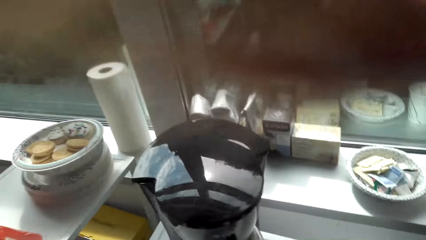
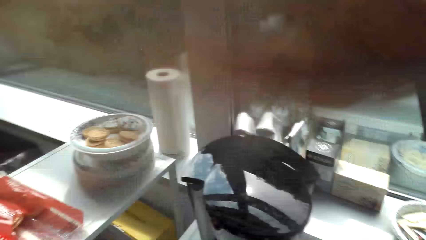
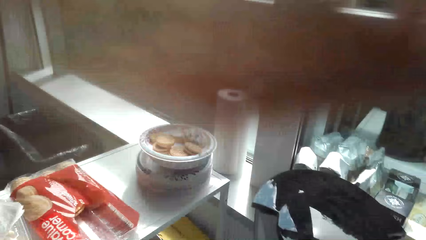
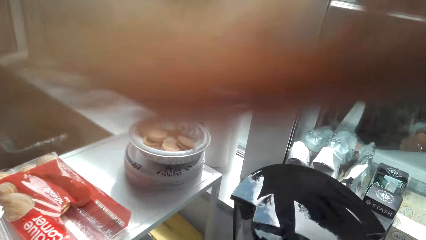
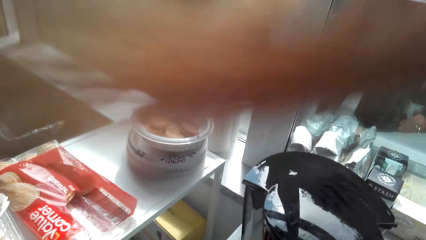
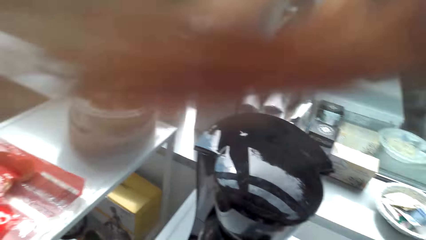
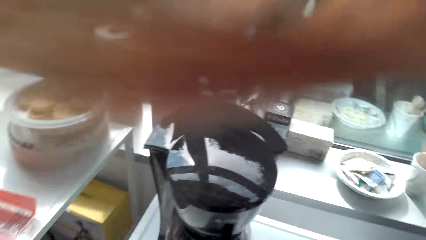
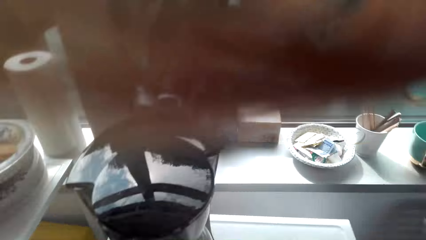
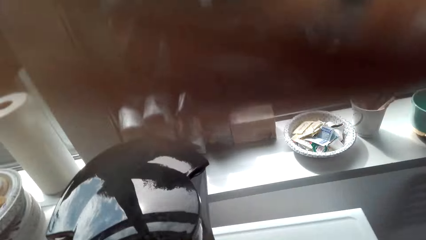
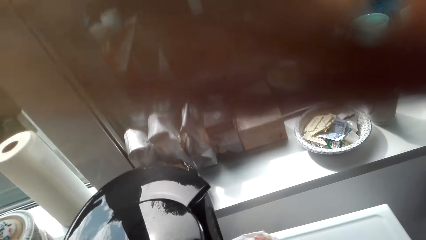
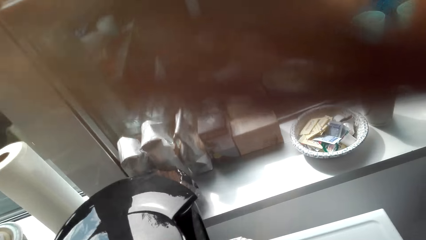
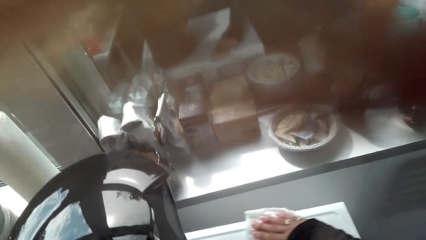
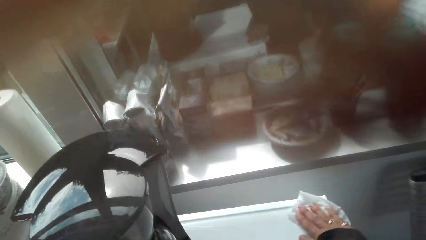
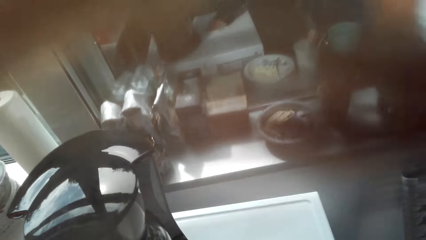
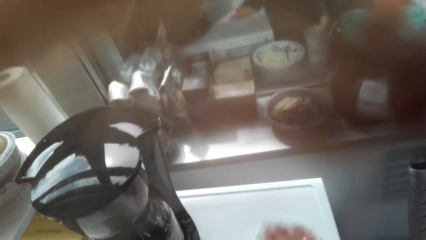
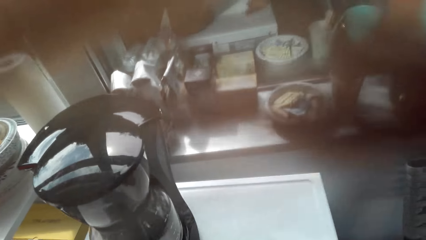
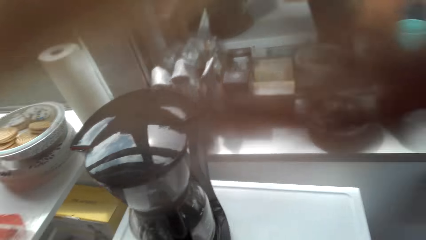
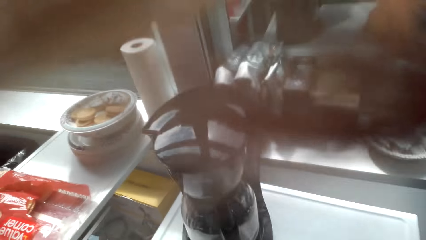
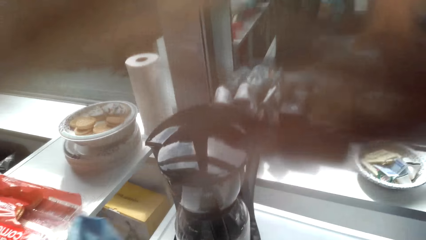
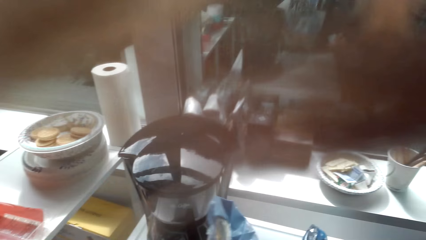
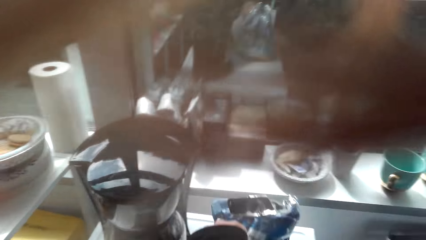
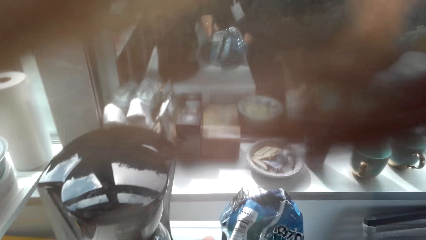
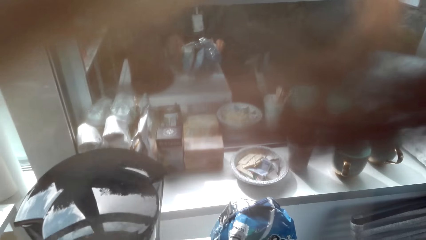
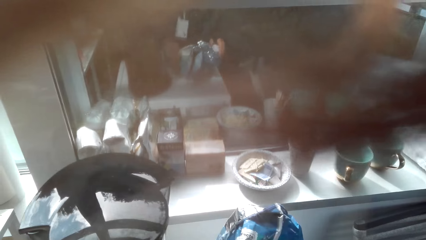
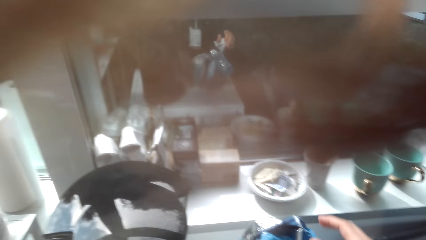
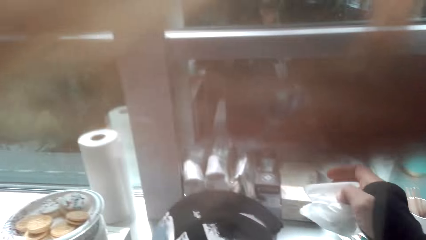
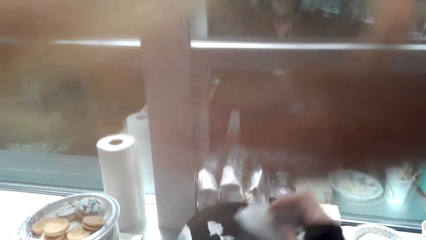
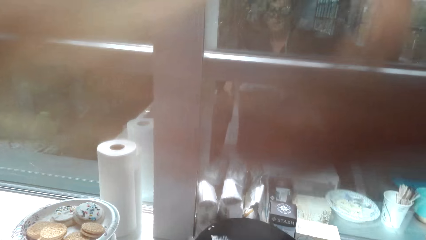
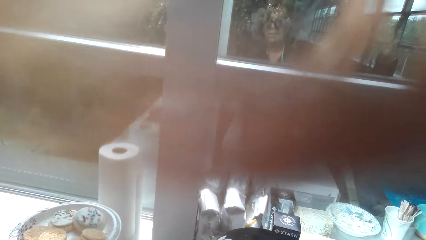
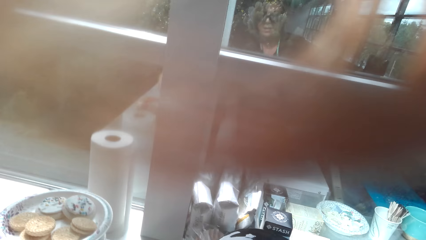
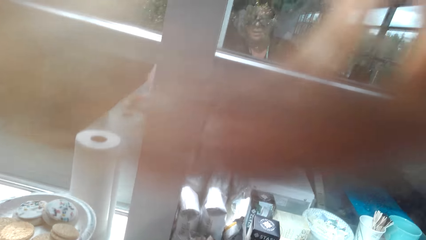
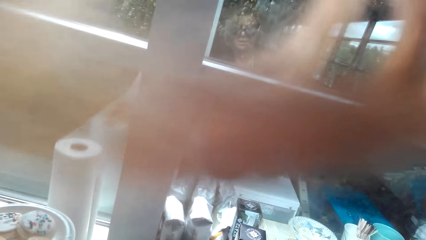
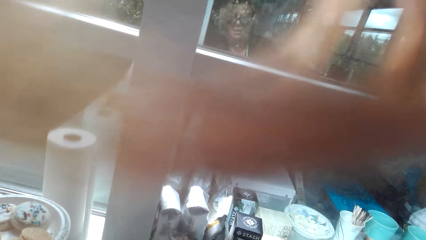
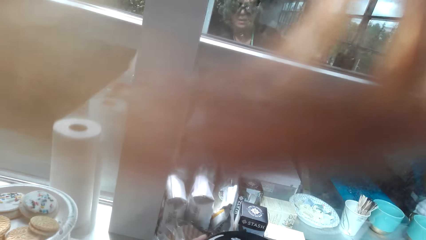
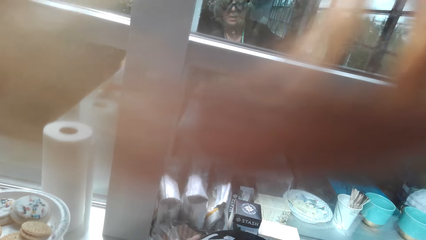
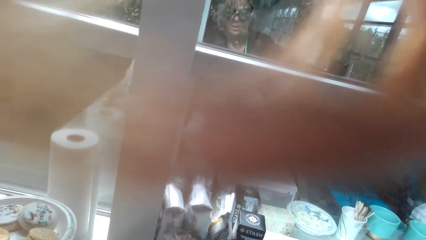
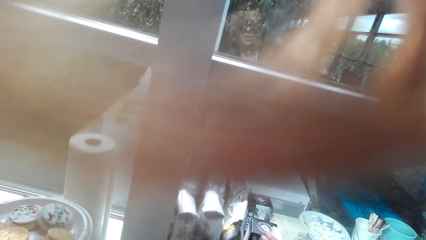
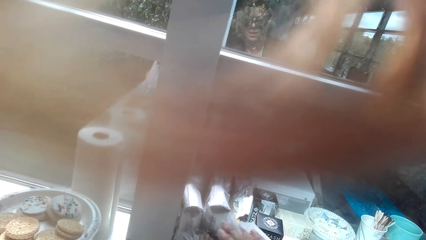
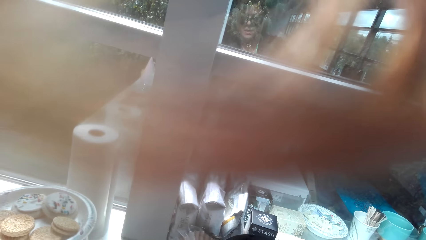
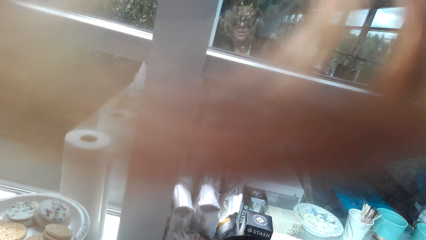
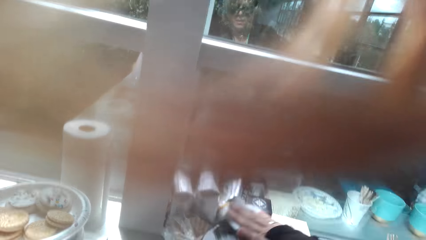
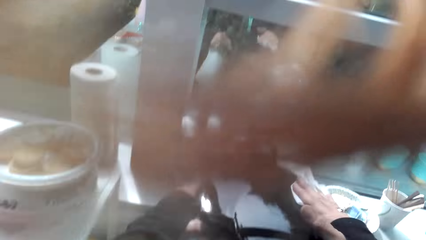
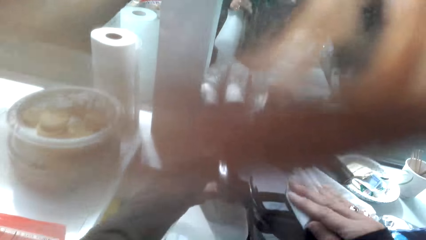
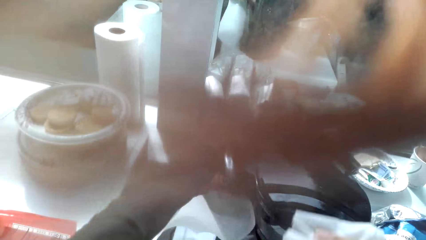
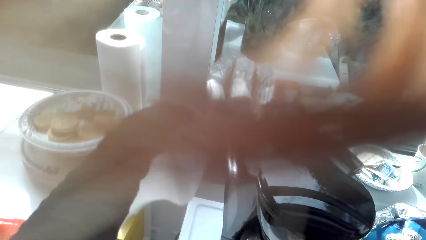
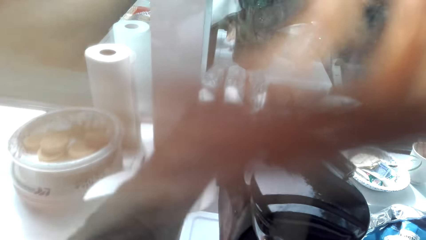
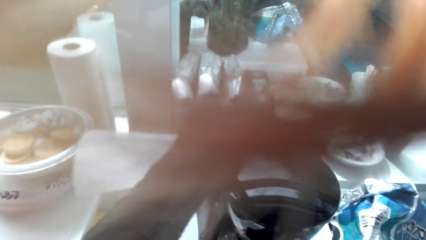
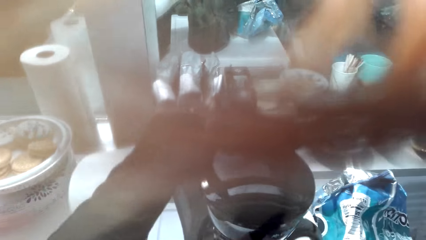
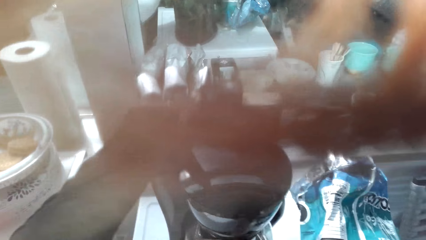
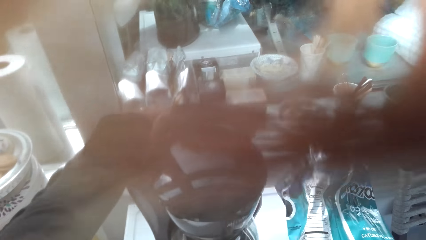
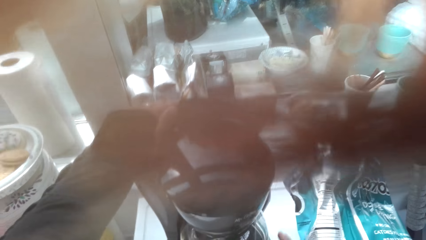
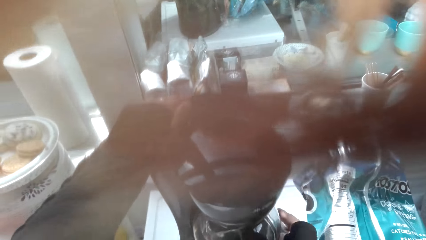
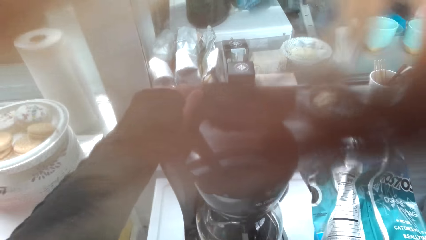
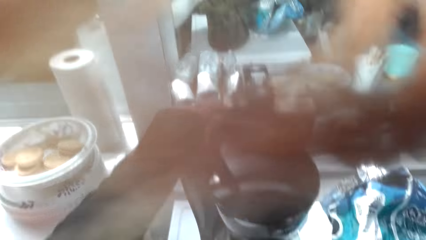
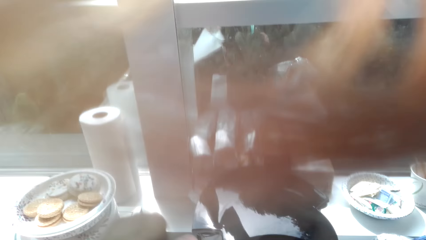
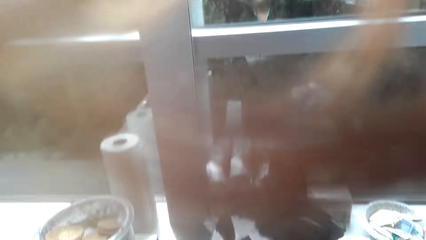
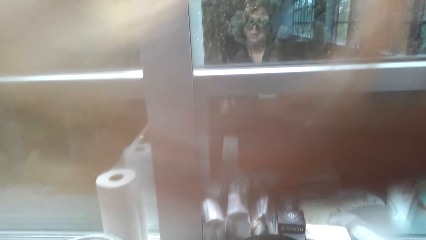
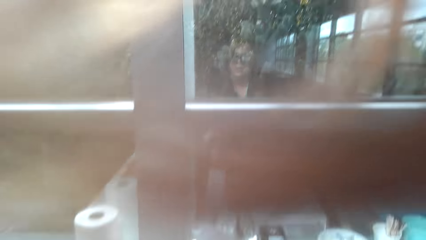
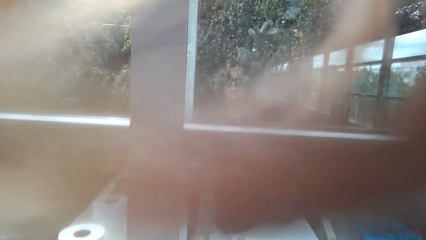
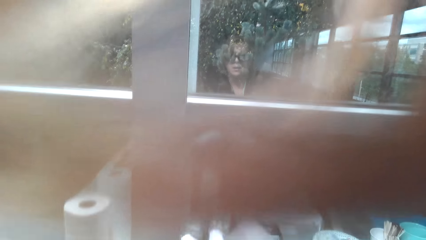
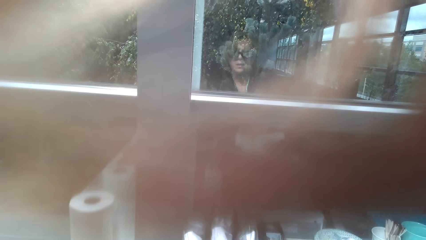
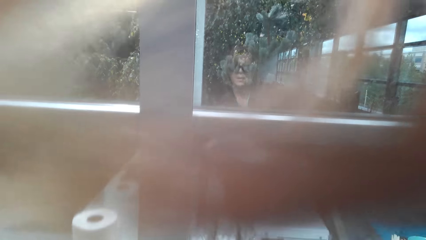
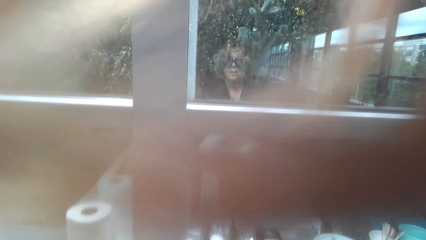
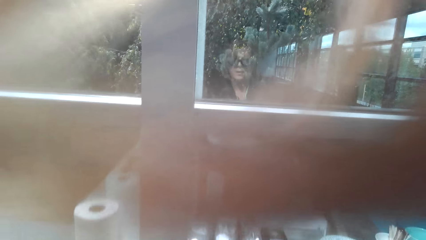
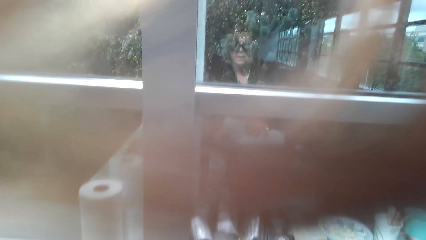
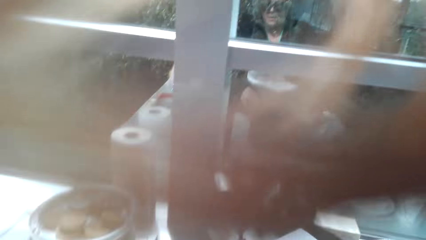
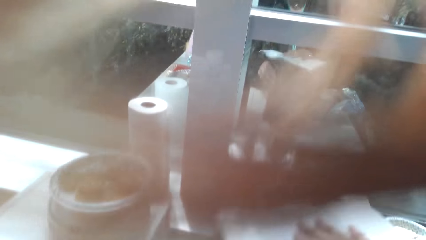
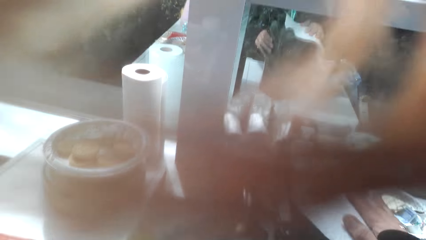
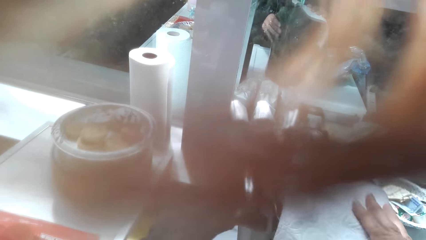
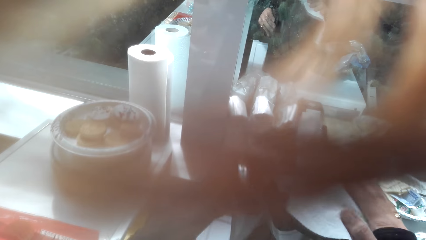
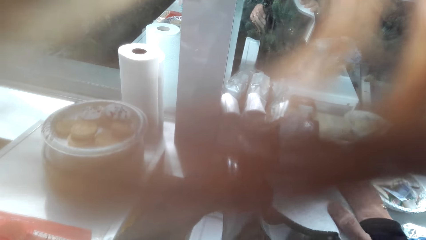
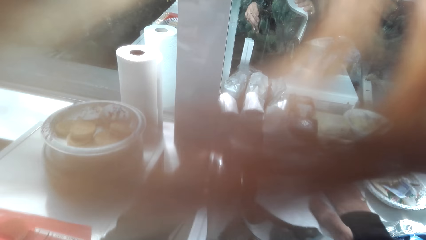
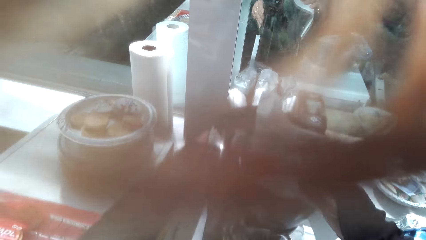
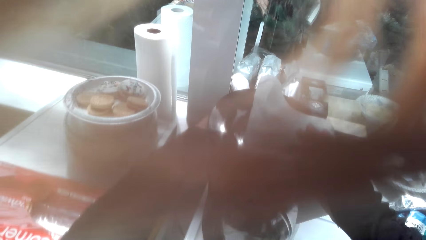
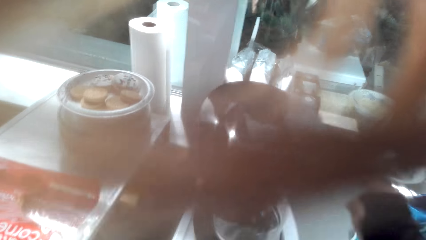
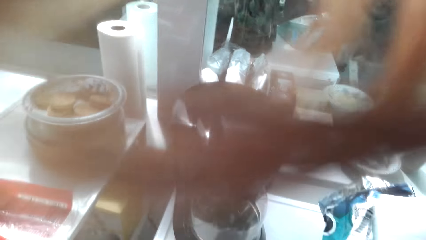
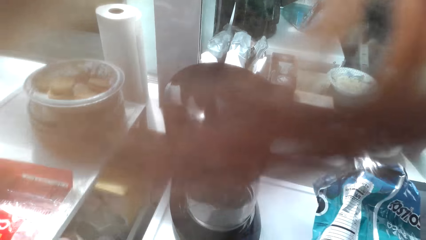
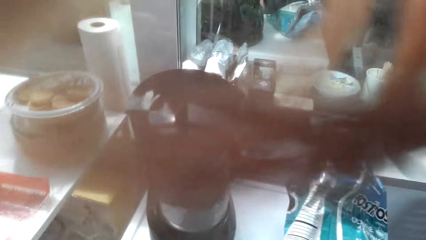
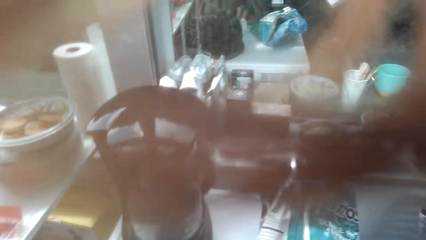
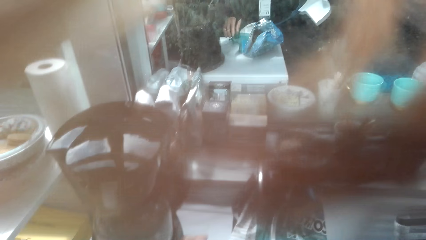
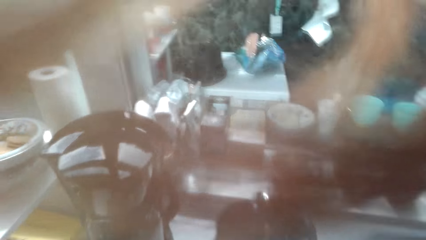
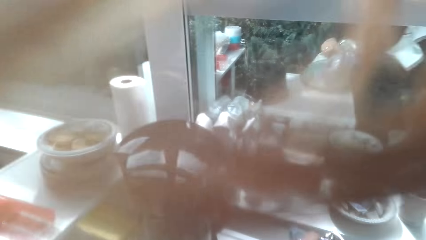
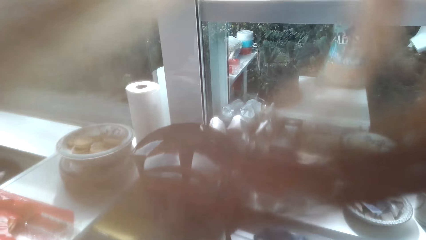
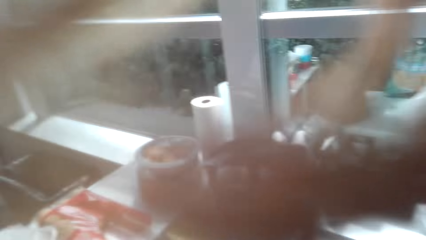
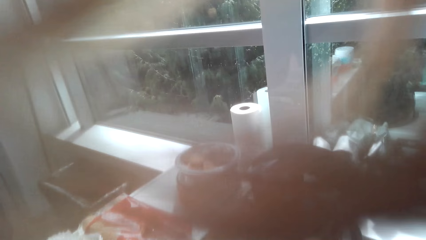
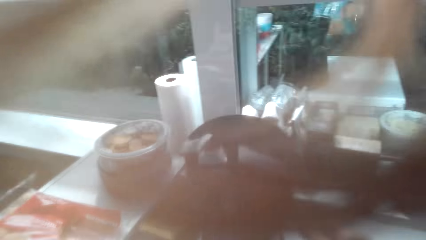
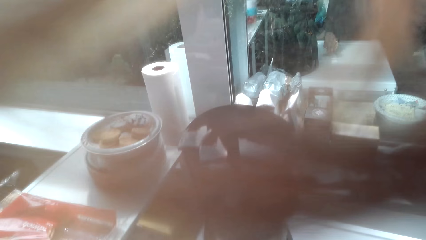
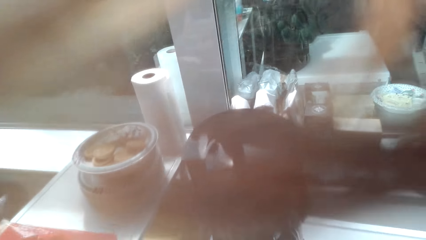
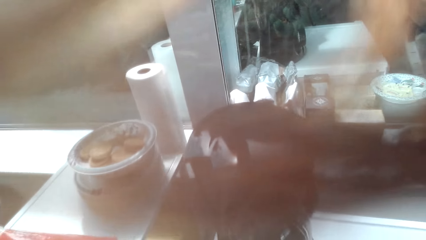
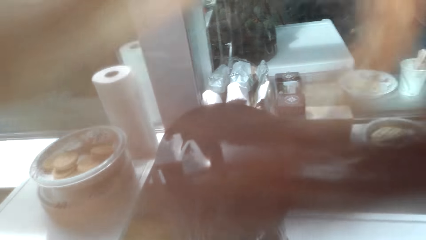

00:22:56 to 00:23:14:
The camera wearer wipes the coffee maker. They clean the jug.
